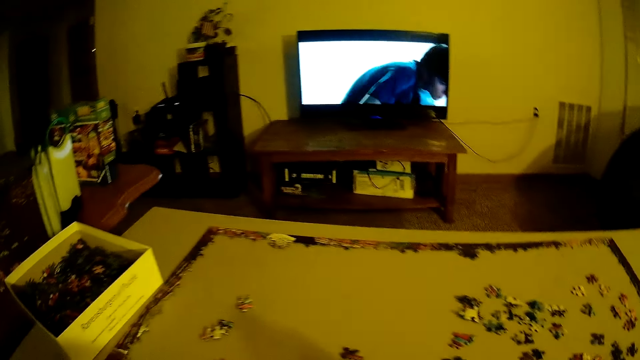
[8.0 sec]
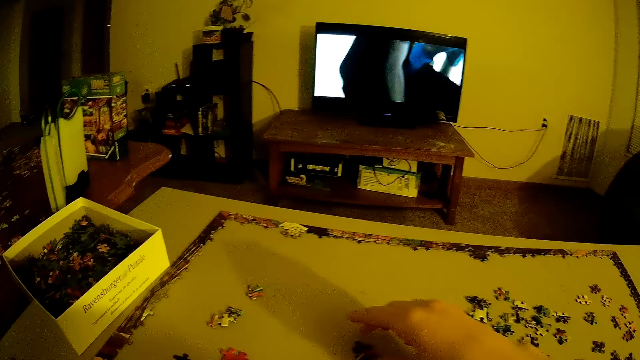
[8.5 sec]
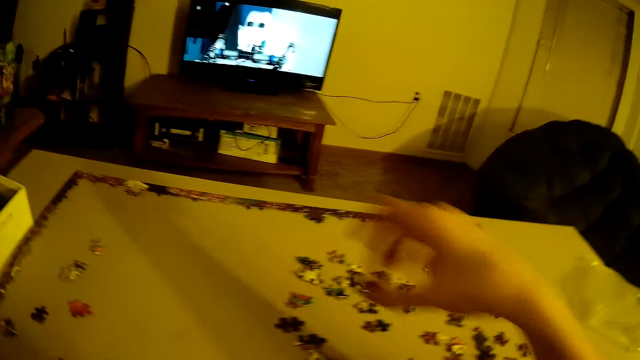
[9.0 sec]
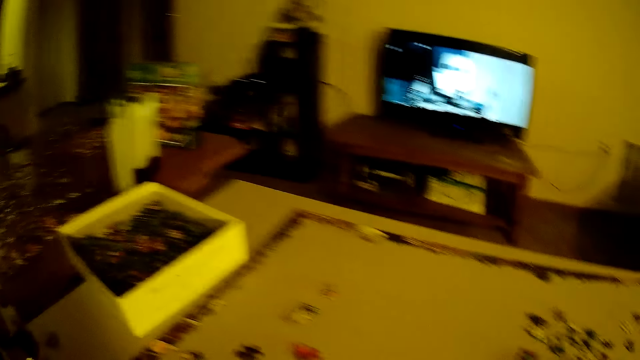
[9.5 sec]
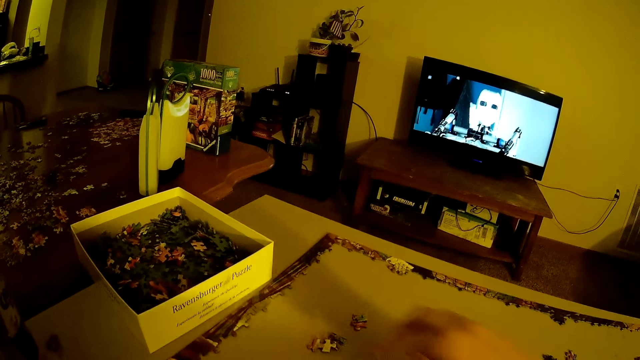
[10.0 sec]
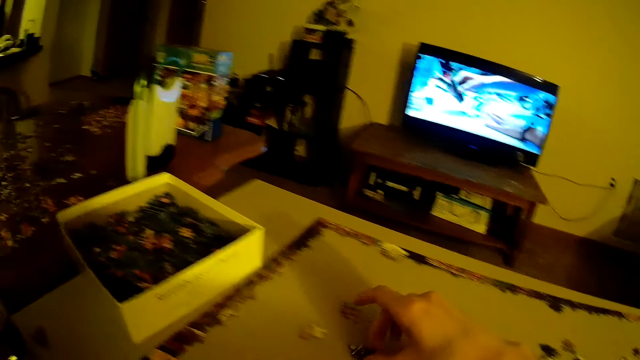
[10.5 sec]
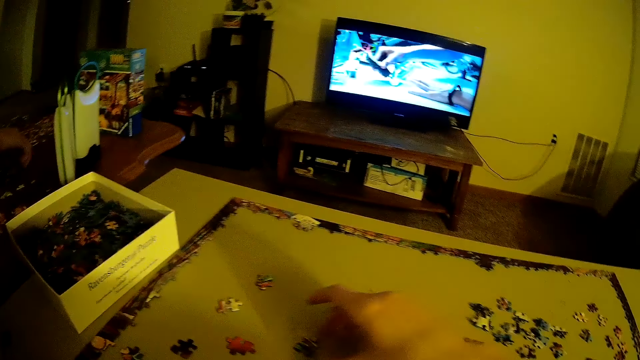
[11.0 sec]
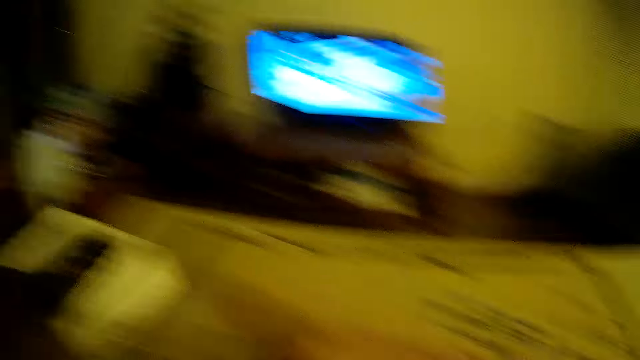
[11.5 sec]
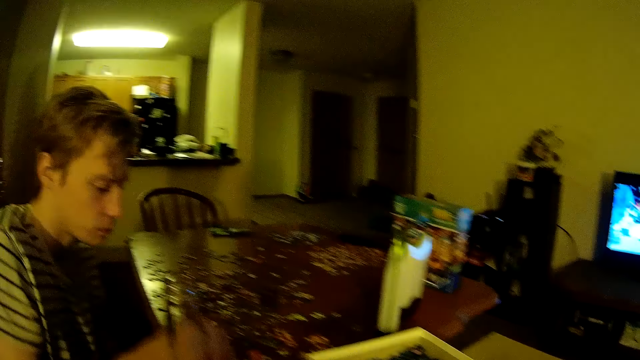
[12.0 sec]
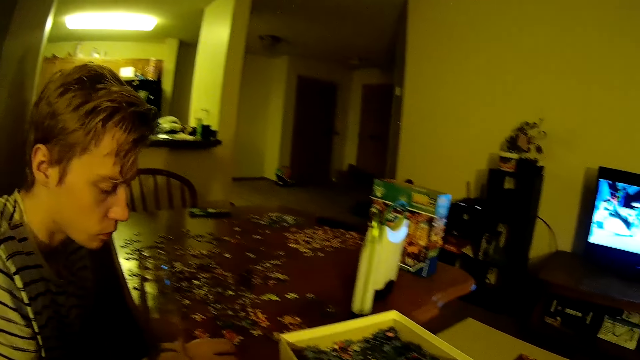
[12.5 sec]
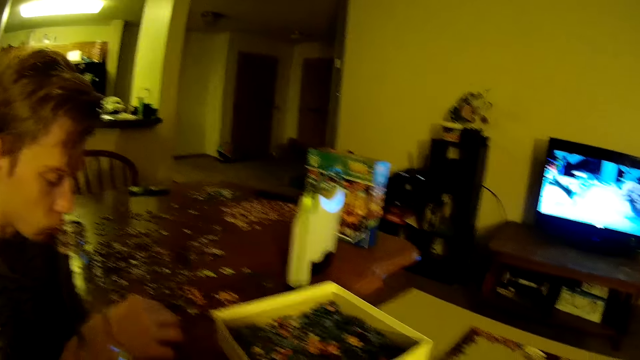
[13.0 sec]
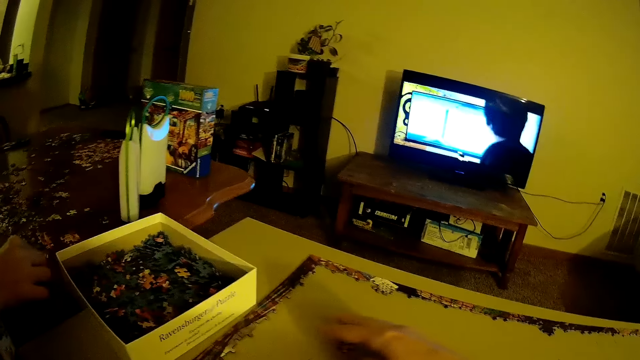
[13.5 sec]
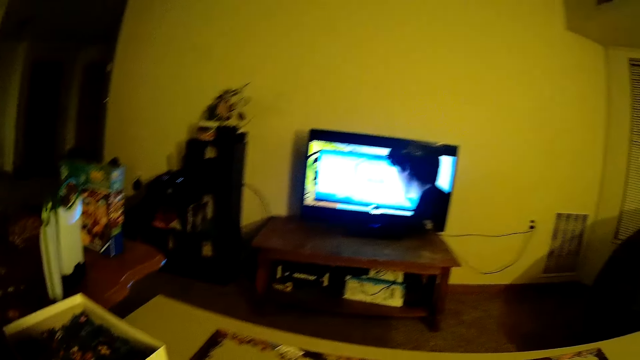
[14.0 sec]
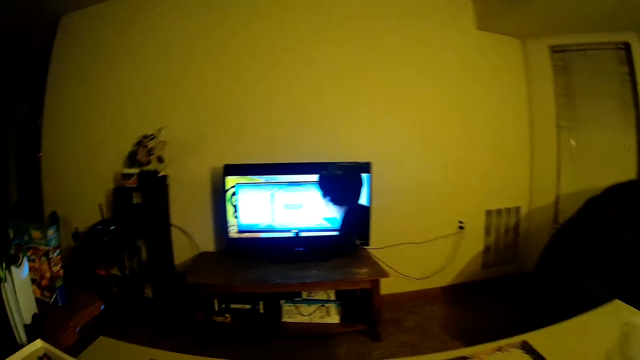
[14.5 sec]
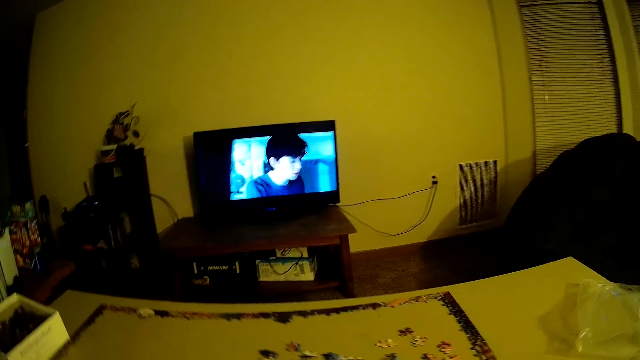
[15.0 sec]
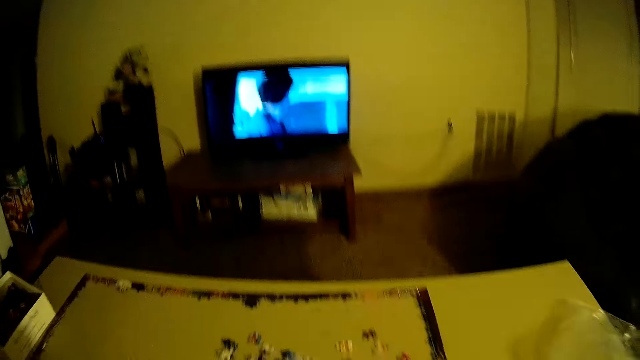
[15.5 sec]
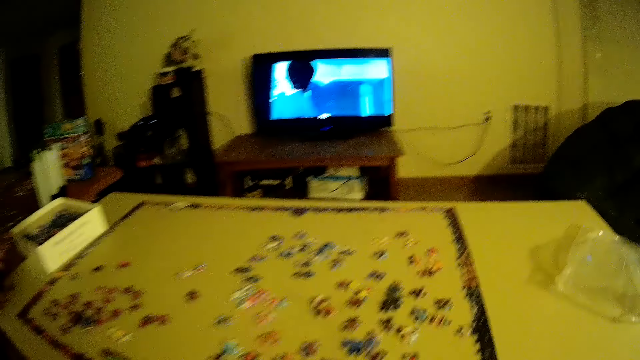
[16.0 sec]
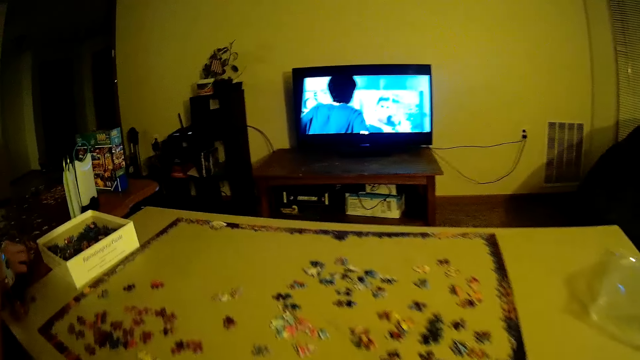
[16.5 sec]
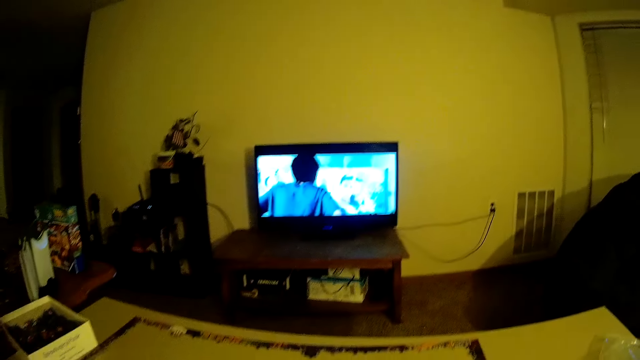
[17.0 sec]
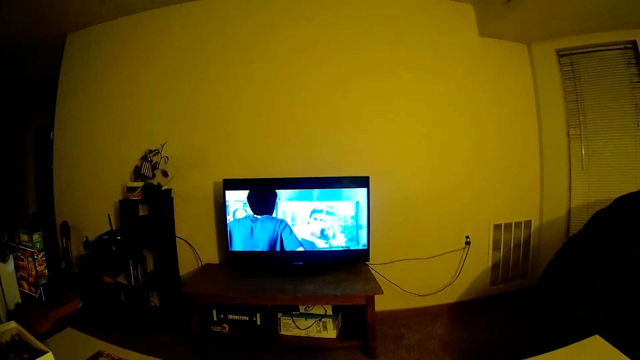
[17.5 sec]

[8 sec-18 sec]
The camera wearer puts a puzzle piece on the table. They take a puzzle piece. A person picks beads.

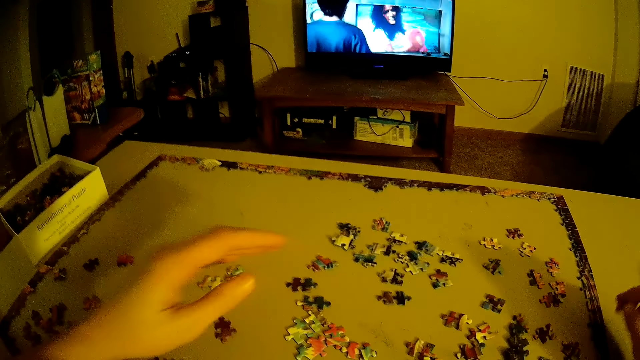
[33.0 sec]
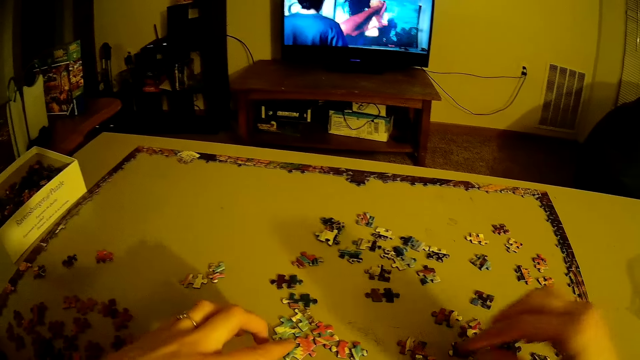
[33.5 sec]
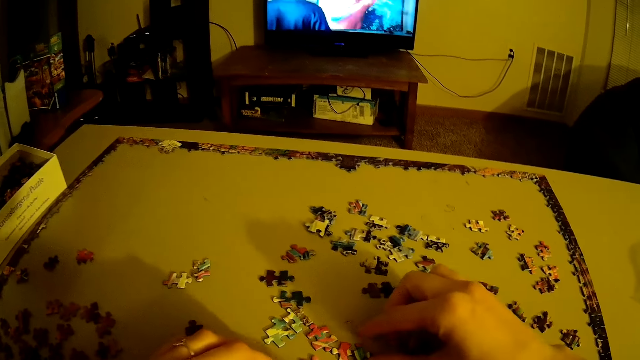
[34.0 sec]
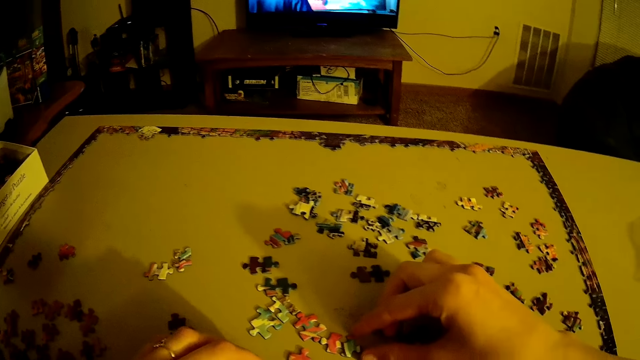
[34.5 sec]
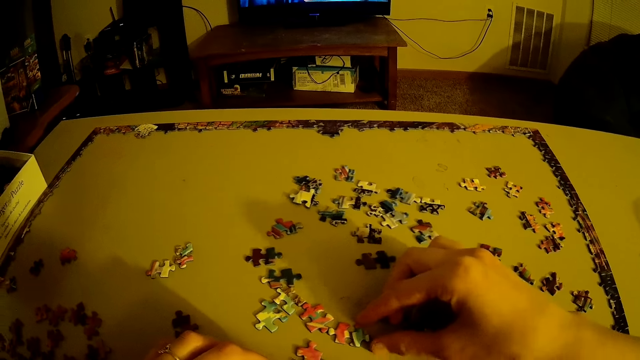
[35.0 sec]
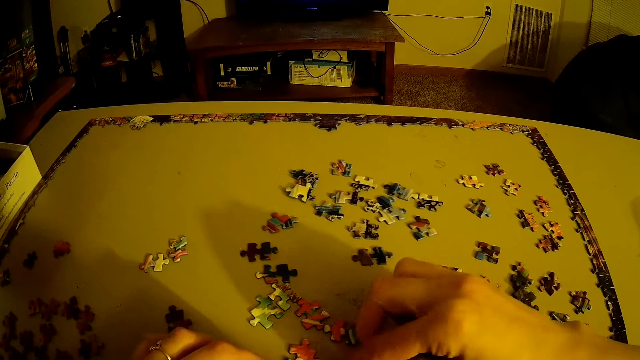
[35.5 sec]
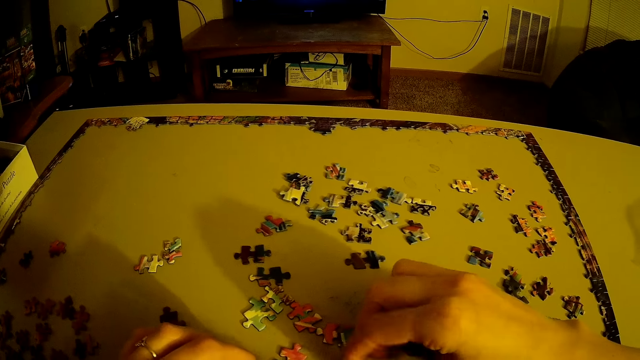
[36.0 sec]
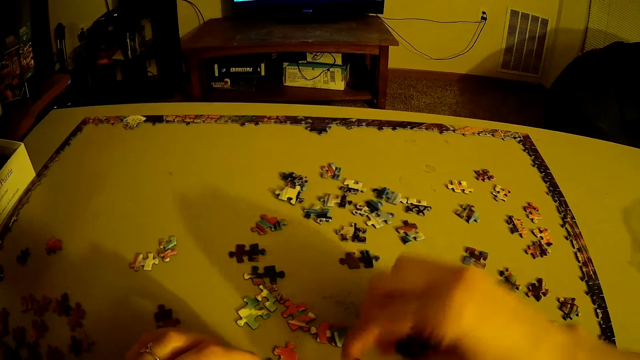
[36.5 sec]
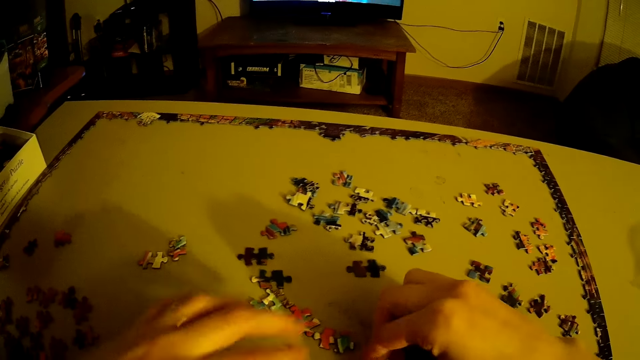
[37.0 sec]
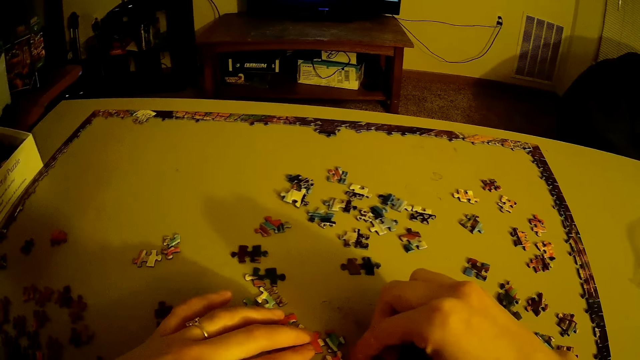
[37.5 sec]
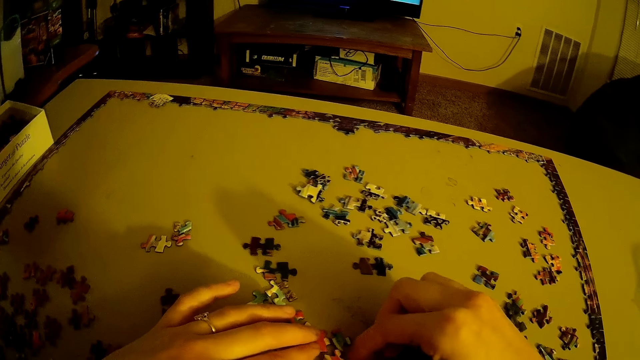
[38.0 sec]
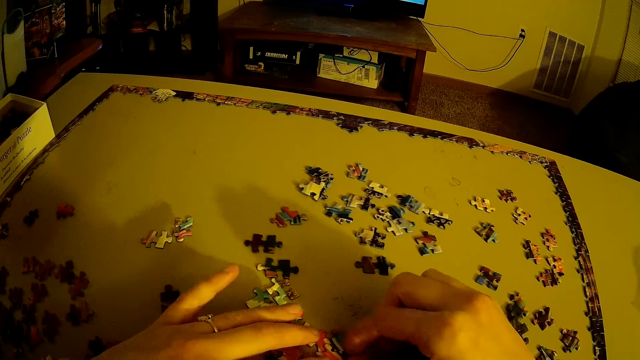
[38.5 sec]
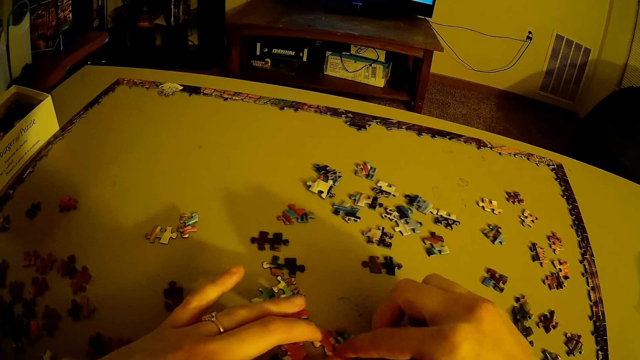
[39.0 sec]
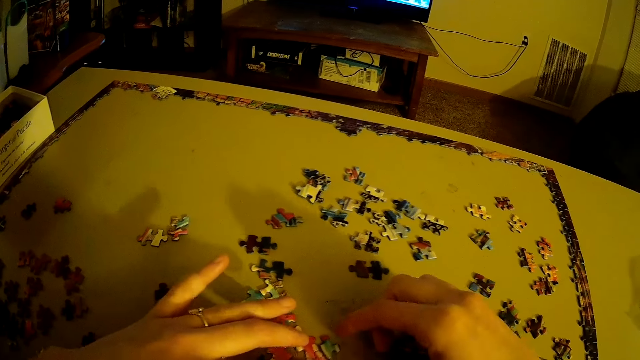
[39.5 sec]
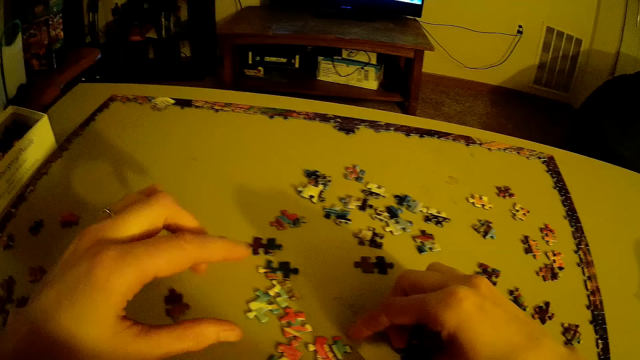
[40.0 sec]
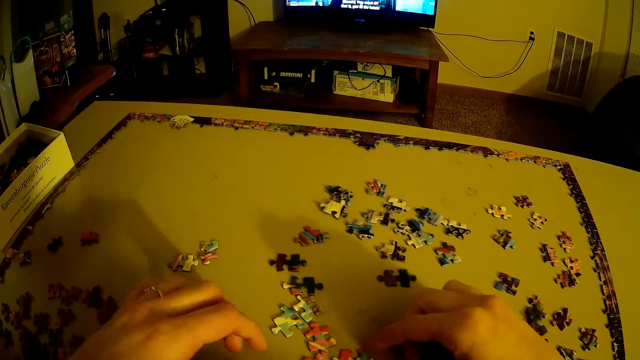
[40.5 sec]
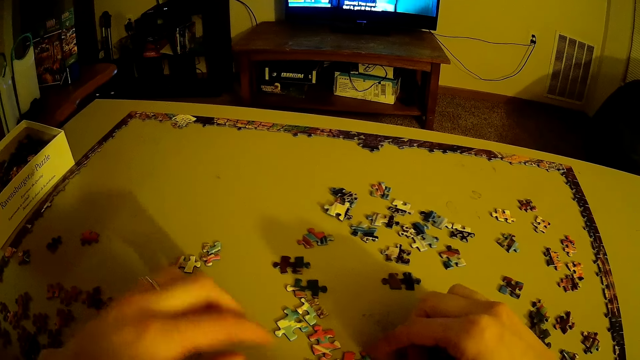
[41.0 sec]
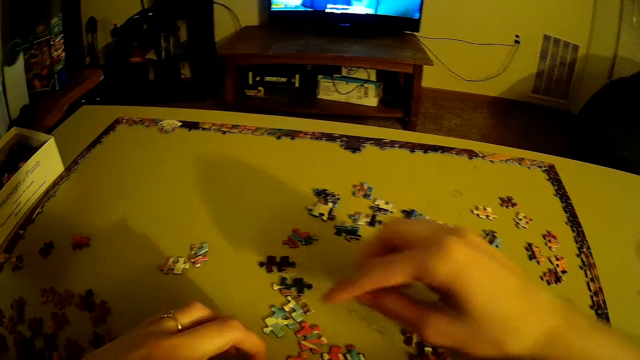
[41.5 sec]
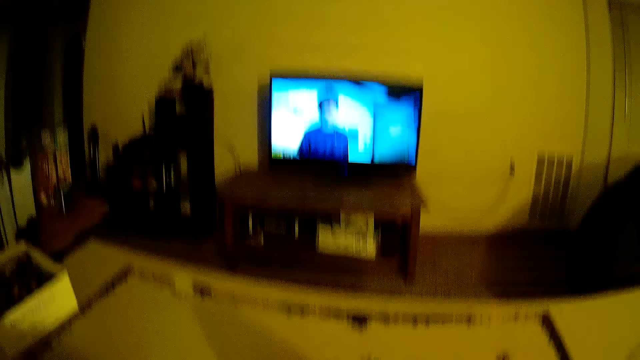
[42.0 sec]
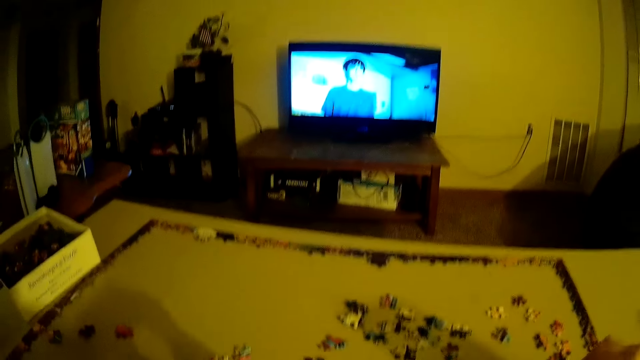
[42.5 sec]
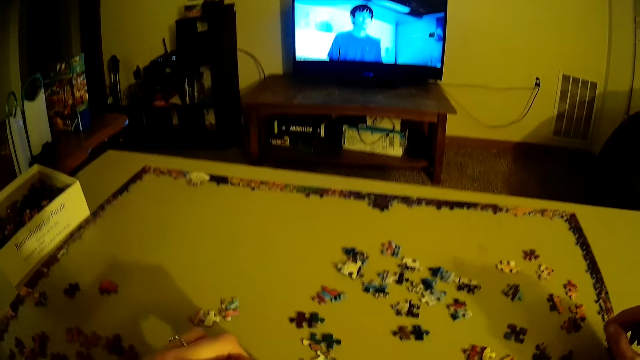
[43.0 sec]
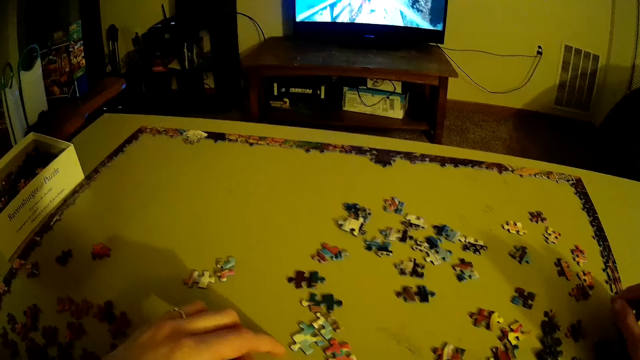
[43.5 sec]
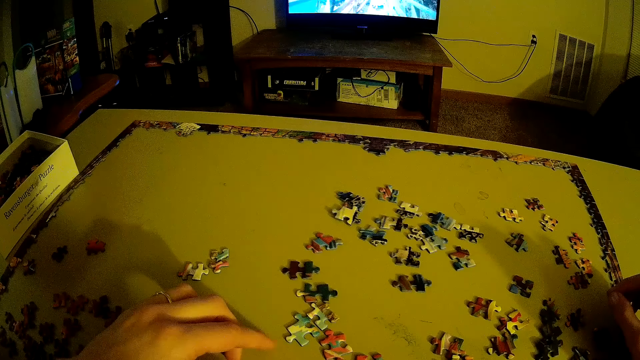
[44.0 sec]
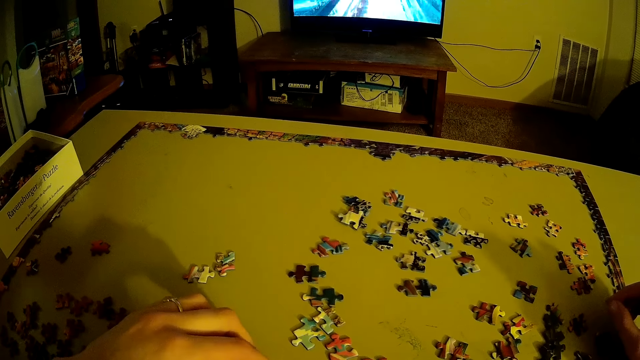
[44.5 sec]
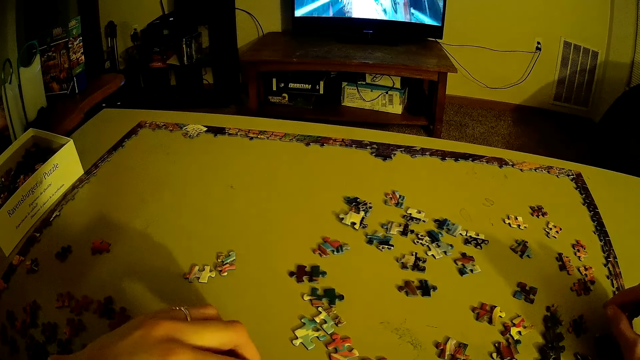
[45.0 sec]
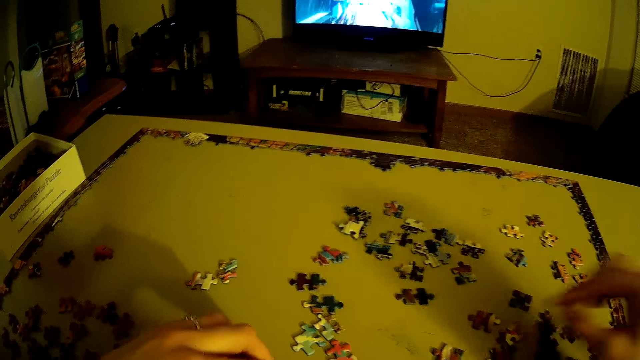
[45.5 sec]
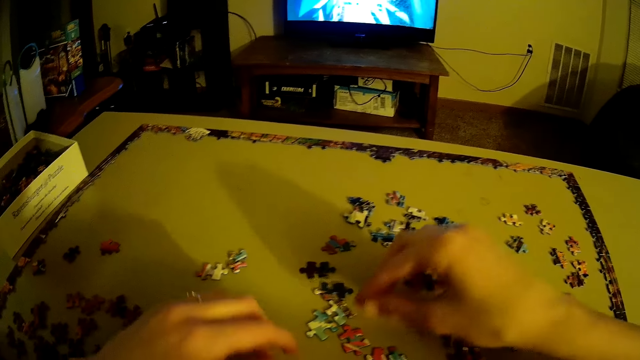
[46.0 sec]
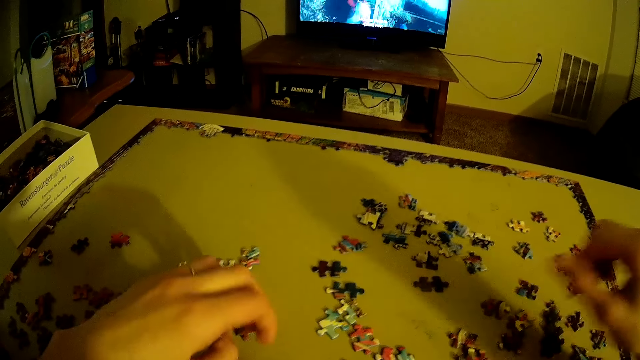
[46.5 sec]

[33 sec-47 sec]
The camera wearer puts puzzle pieces together.
